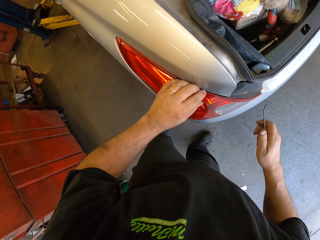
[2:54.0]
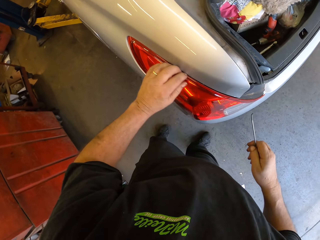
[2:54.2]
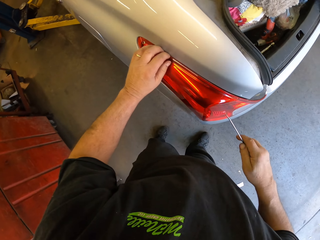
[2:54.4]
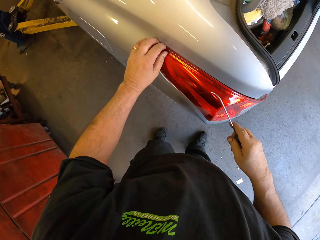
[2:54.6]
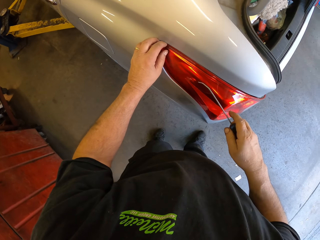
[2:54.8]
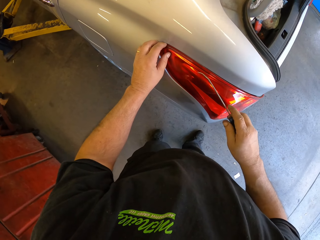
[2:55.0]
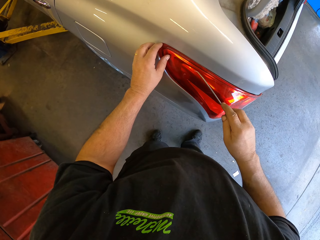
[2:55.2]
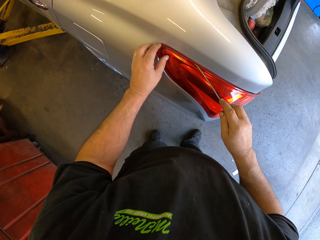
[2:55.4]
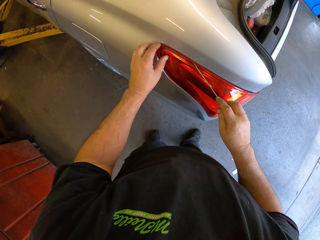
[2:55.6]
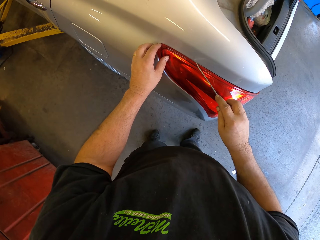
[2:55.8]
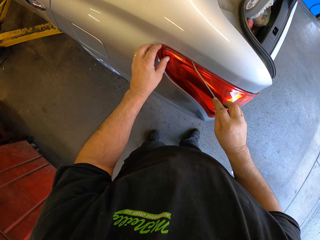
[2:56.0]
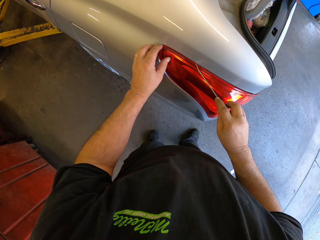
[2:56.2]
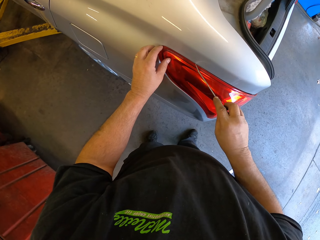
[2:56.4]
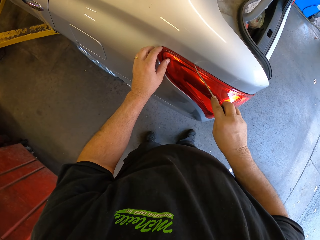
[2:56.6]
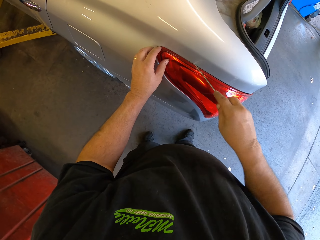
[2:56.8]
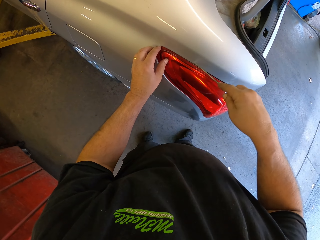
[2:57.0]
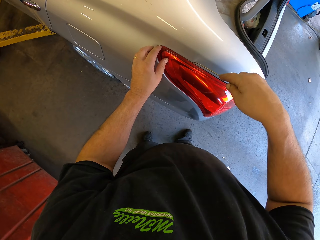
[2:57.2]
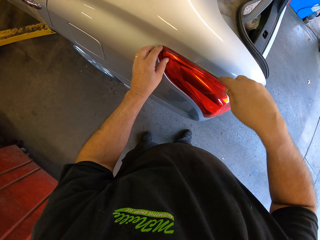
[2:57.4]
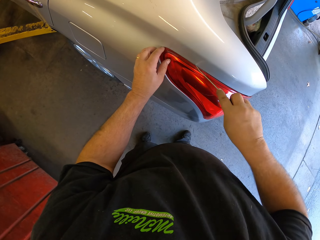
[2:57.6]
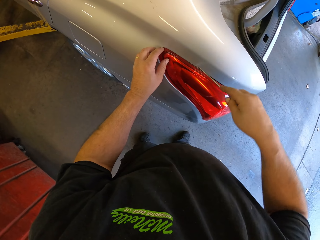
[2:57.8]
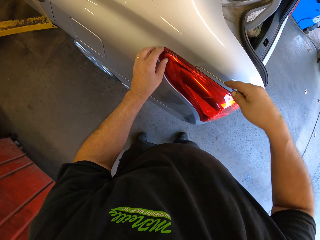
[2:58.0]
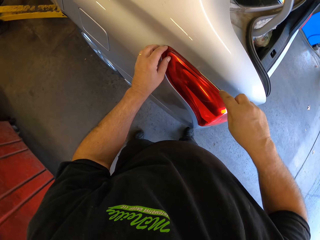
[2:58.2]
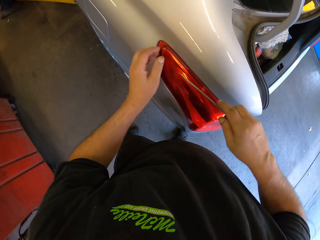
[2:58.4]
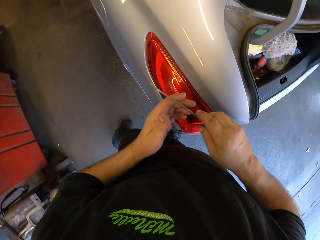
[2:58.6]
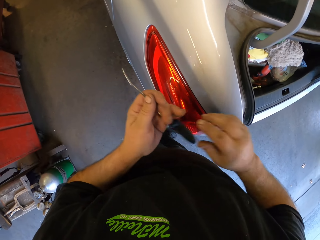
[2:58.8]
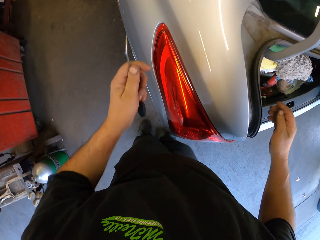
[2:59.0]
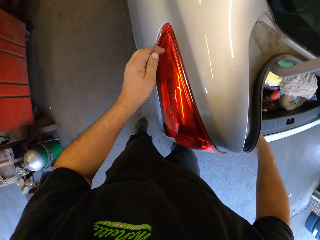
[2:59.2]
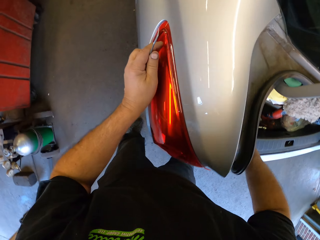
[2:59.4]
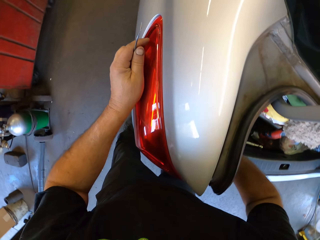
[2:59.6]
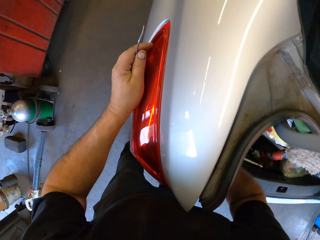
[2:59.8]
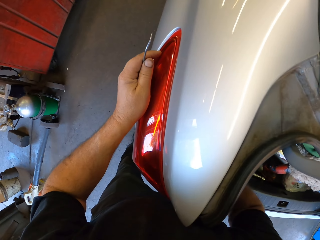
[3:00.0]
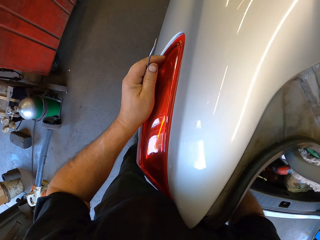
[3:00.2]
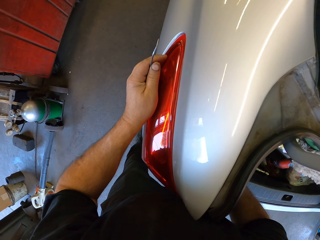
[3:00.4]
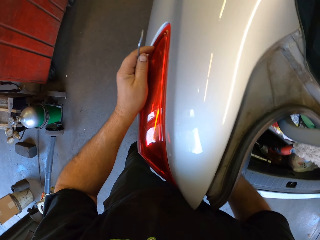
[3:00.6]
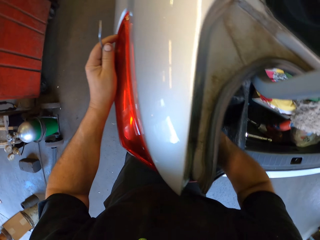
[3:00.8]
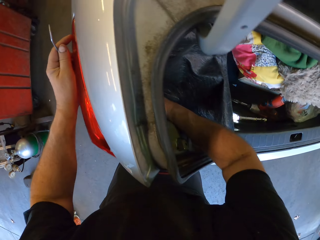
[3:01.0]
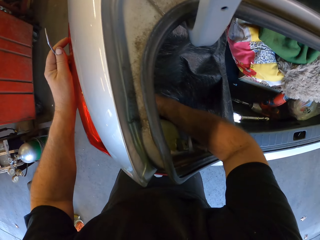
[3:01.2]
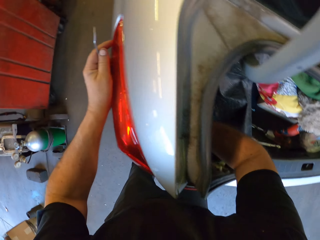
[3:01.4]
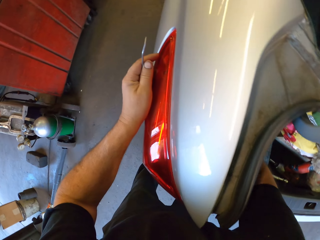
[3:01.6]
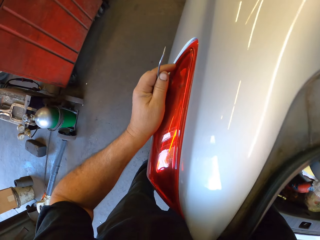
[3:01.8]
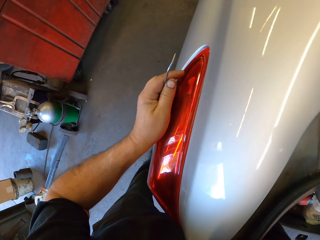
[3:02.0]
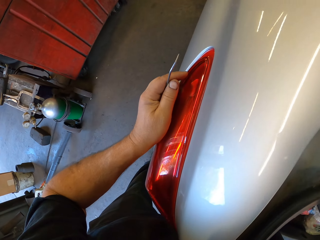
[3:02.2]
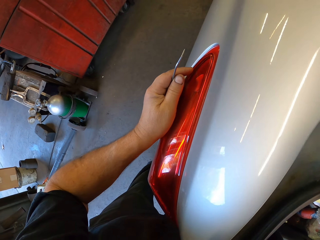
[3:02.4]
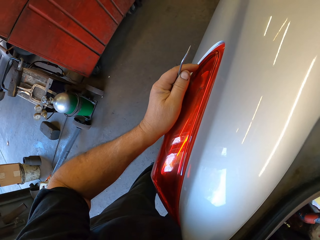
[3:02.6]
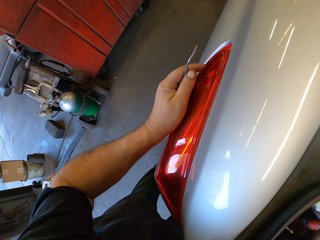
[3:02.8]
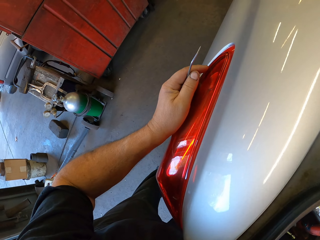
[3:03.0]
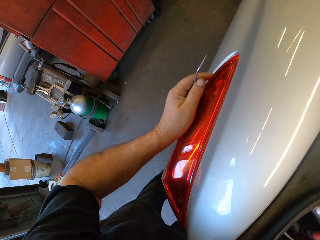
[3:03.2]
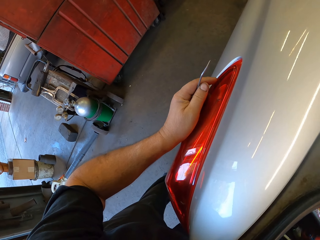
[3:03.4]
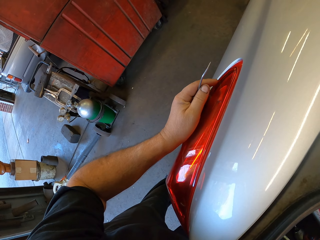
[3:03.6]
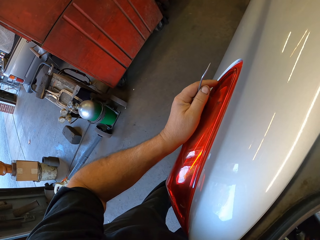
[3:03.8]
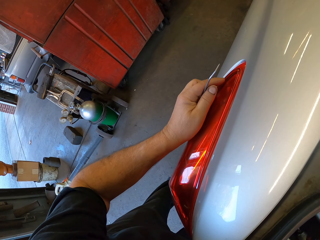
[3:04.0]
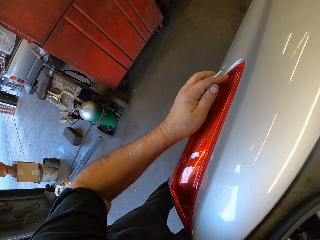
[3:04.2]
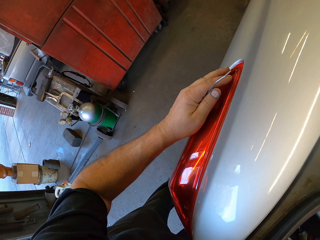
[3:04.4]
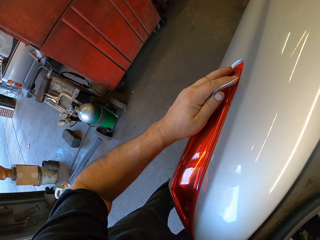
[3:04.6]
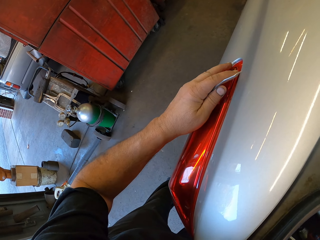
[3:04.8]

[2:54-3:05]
The camera wearer opens the rear light. They fix something.

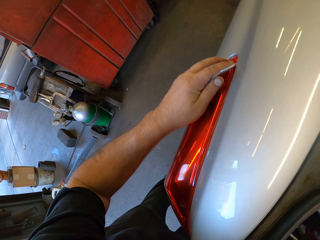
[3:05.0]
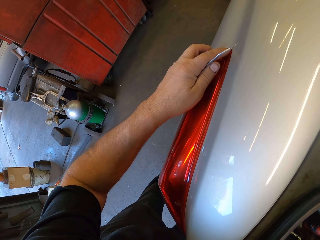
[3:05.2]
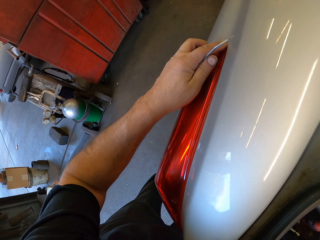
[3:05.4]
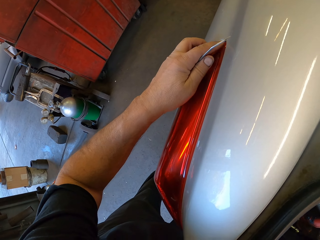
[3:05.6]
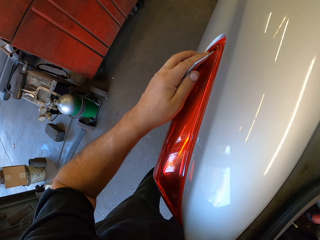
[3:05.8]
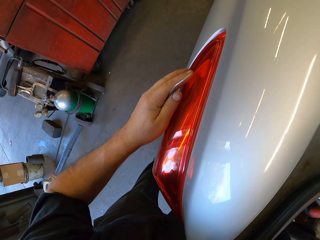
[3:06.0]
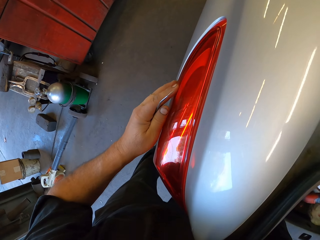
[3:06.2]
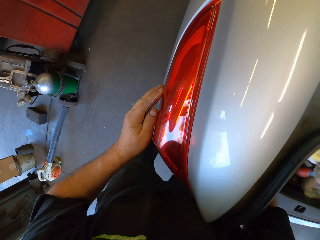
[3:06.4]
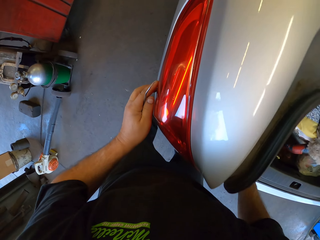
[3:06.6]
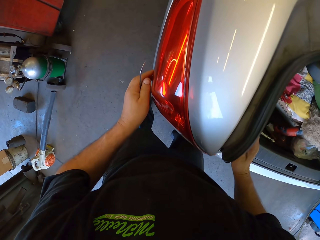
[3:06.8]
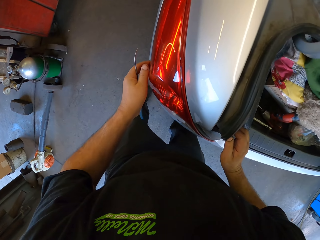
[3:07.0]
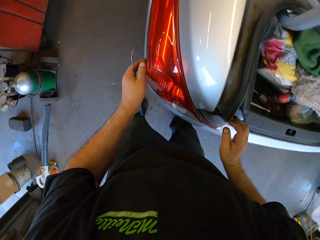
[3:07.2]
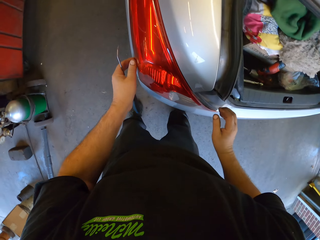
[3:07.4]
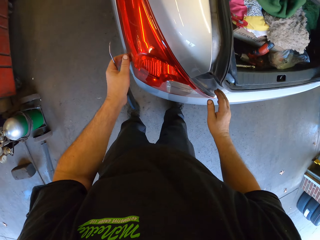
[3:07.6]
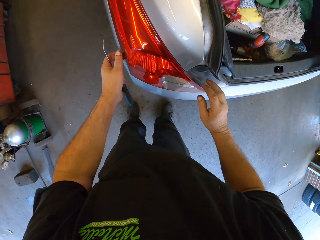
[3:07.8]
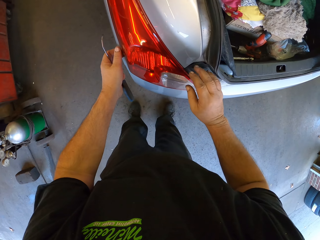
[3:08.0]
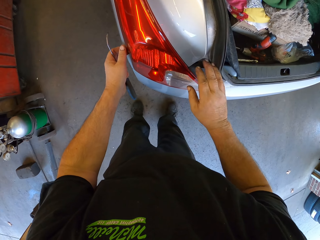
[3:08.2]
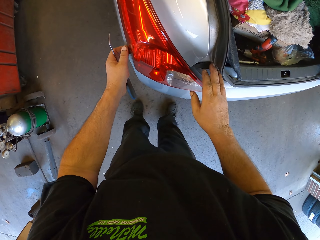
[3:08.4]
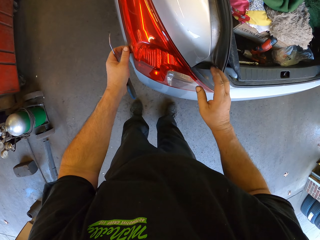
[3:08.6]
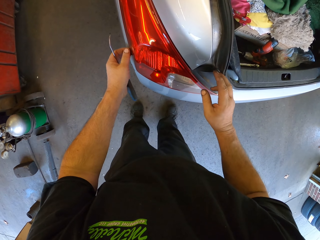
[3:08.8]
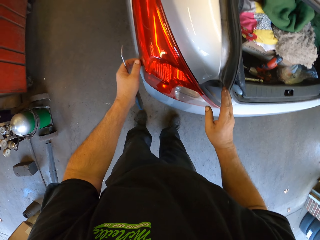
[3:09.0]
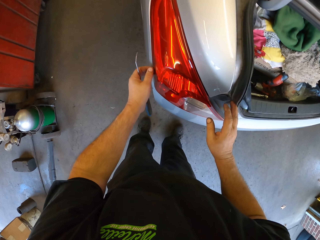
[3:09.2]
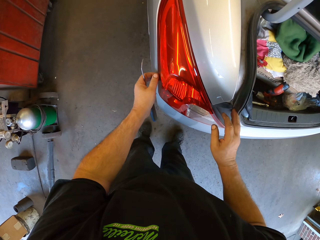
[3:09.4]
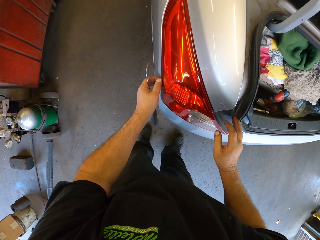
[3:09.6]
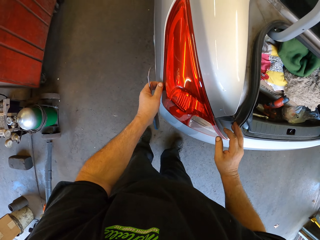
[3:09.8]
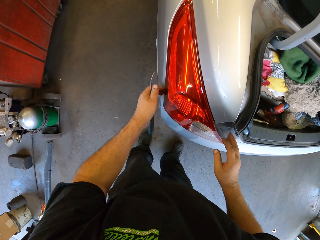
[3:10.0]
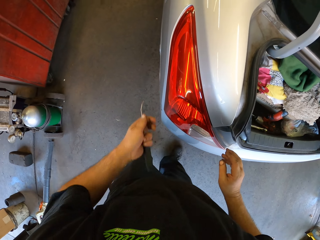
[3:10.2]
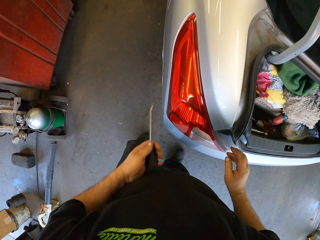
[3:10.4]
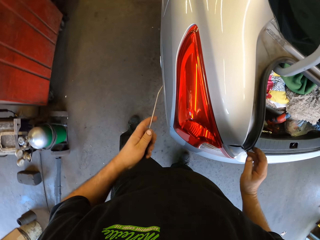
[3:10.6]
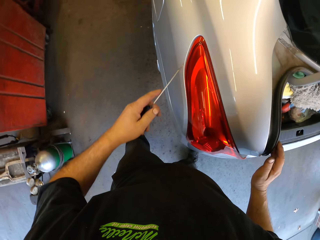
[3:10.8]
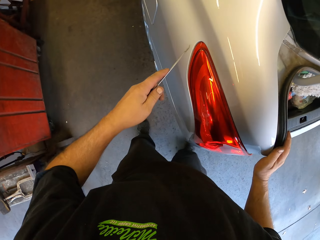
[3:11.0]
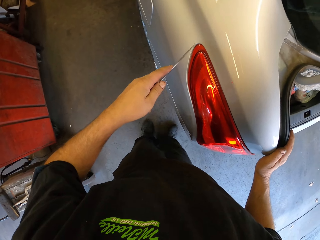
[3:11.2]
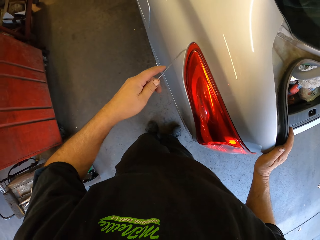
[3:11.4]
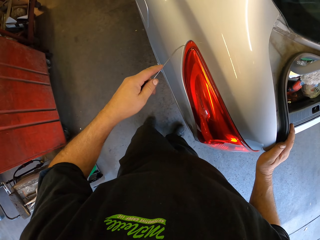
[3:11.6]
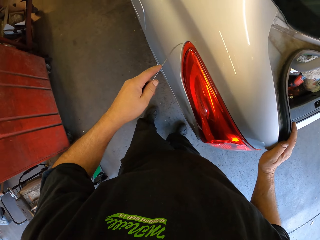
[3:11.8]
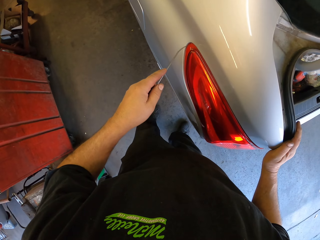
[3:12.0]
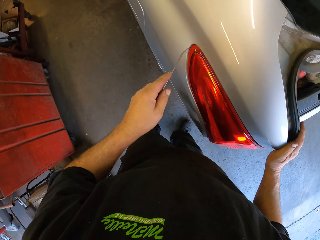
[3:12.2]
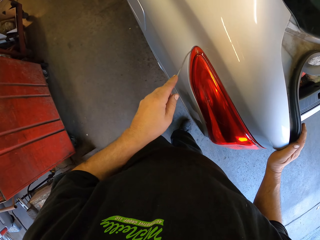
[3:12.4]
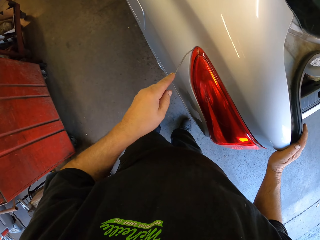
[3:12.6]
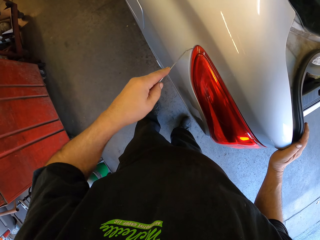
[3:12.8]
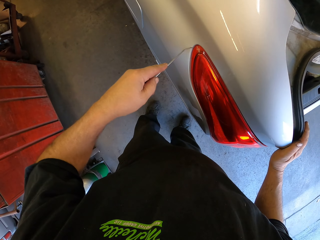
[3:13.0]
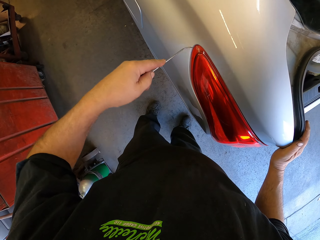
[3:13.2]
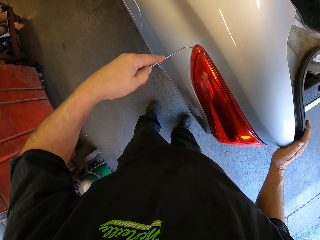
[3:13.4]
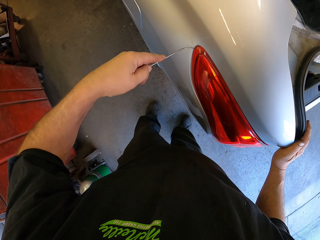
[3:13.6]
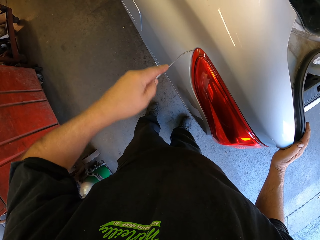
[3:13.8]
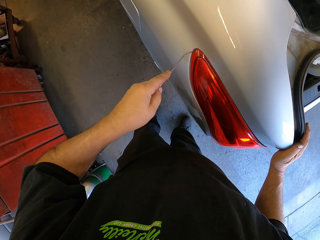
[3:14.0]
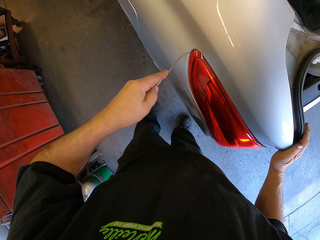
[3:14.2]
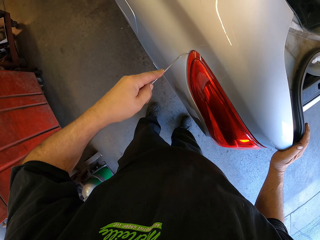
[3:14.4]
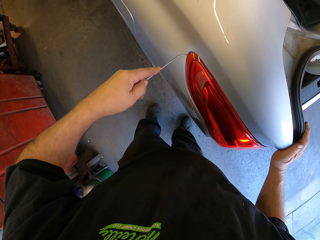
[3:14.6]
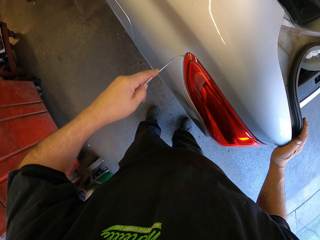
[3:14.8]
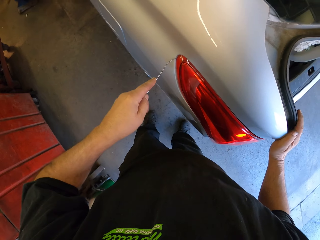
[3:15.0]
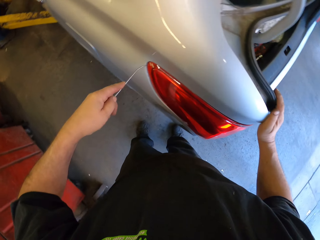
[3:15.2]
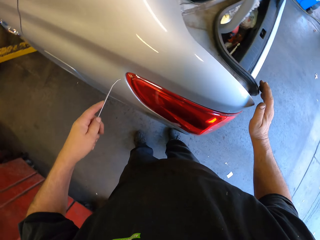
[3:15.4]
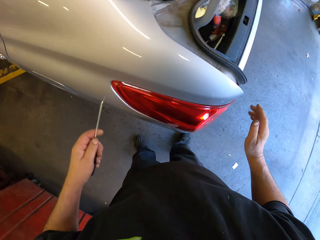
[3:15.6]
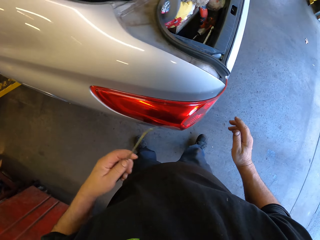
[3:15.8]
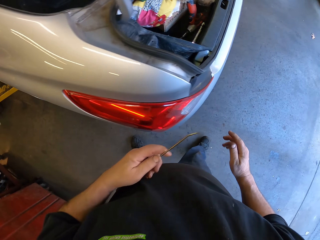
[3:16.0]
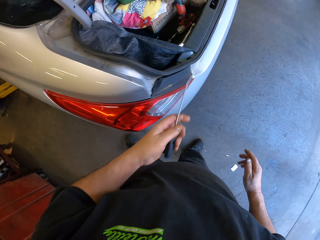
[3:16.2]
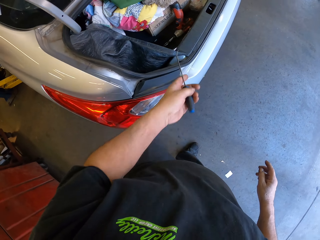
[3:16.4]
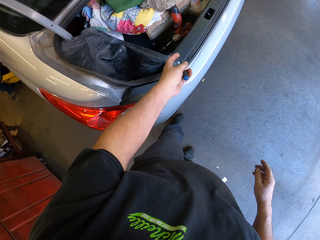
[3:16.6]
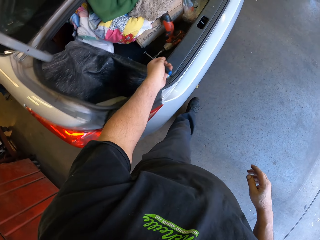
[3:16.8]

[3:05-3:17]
The camera wearer removes the hand from the boot. They open the rear light.
